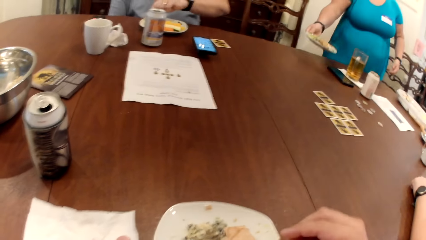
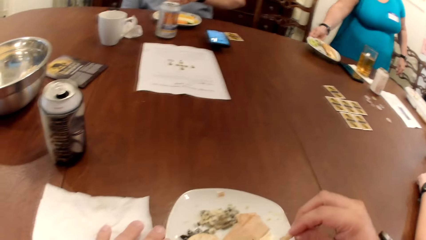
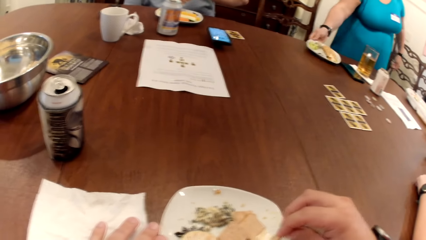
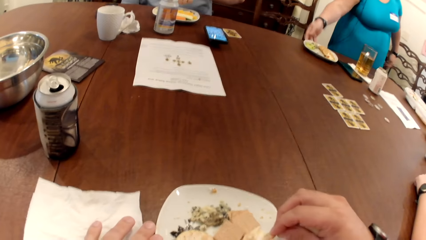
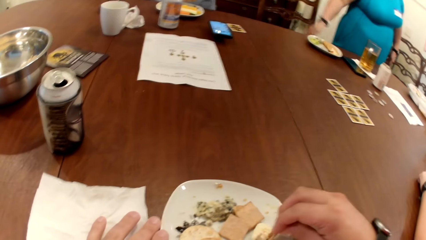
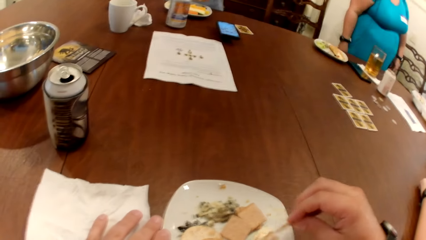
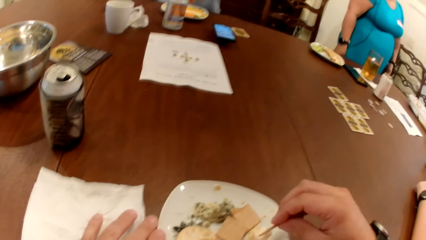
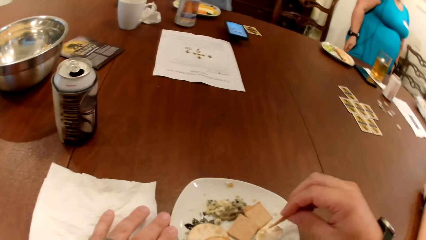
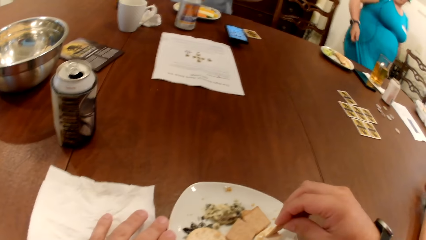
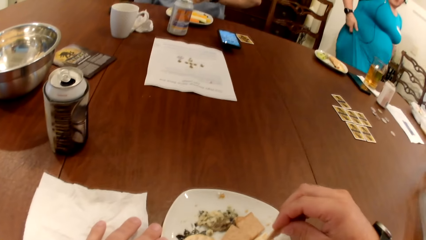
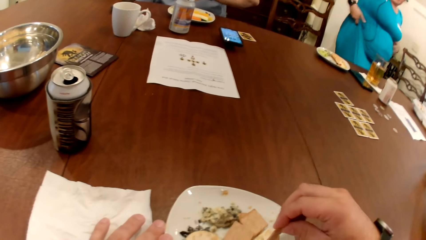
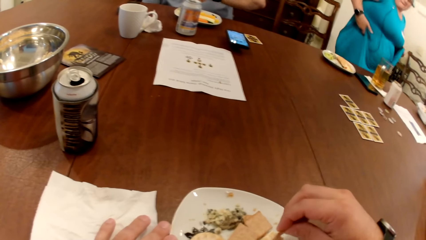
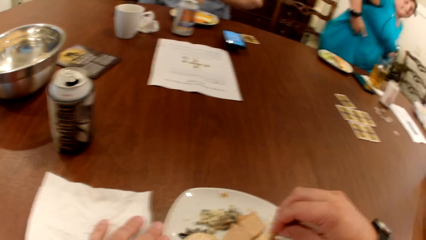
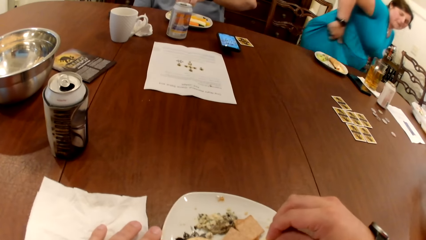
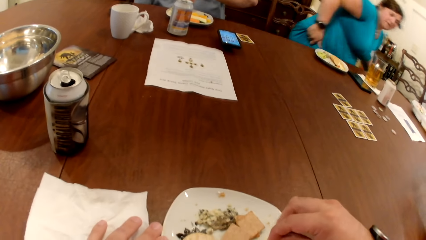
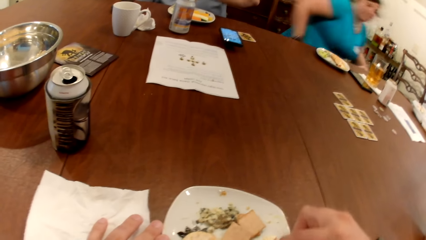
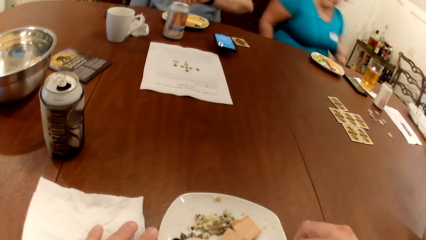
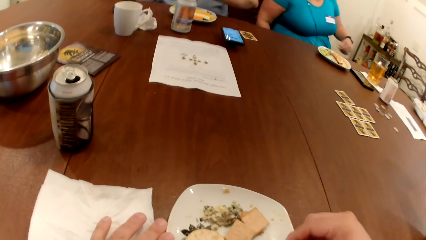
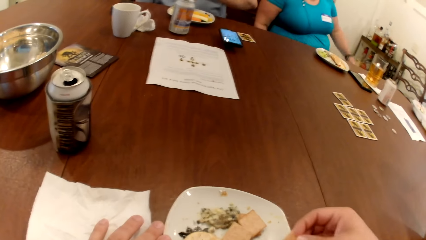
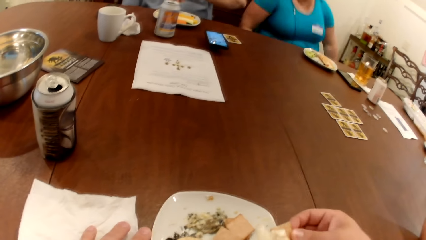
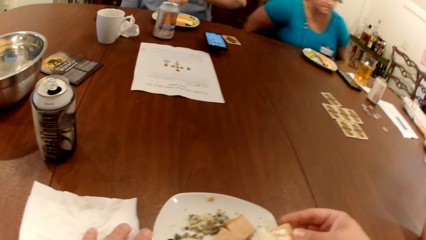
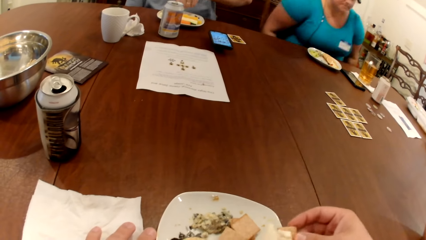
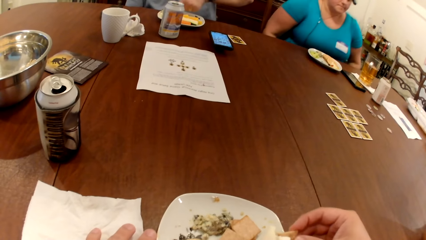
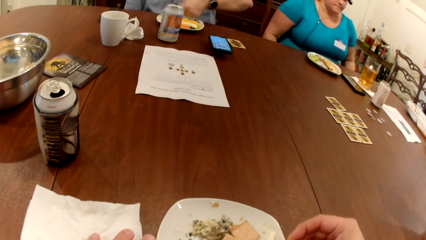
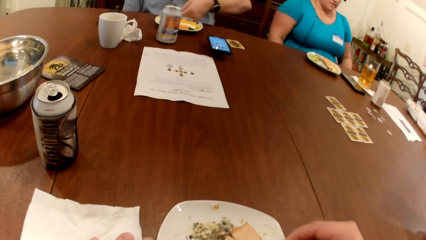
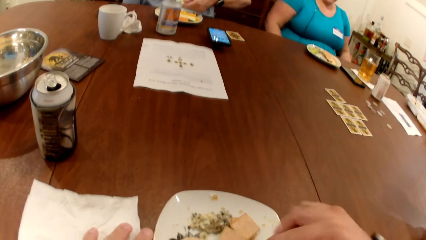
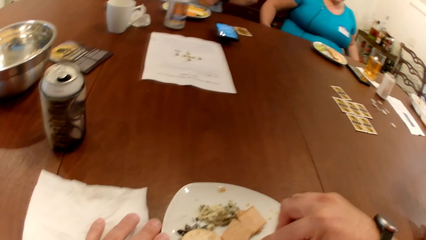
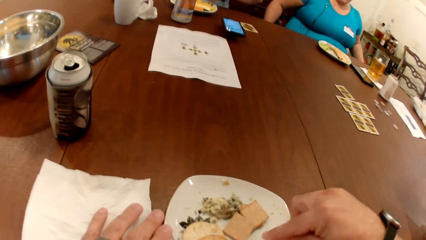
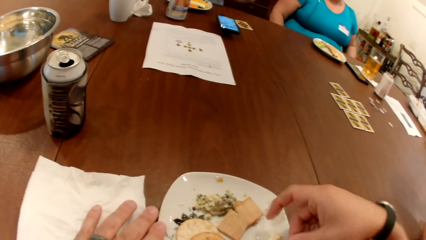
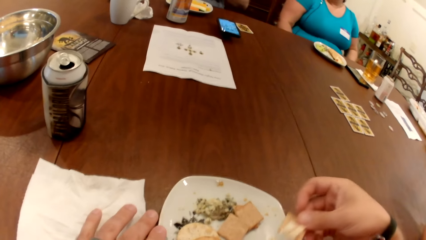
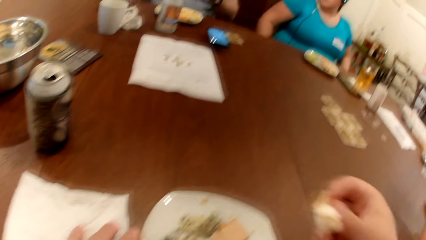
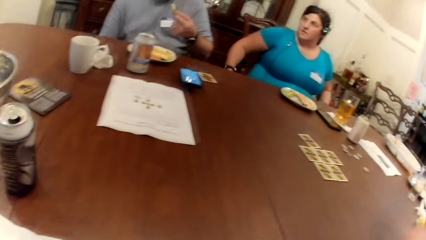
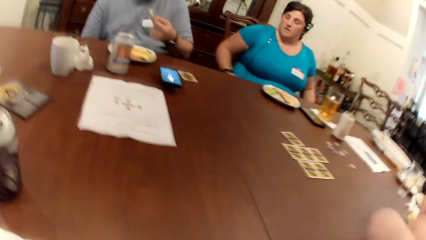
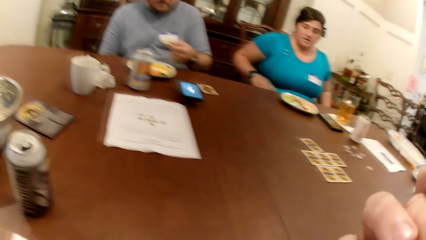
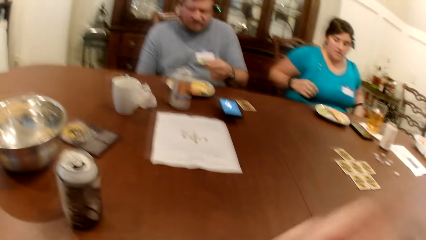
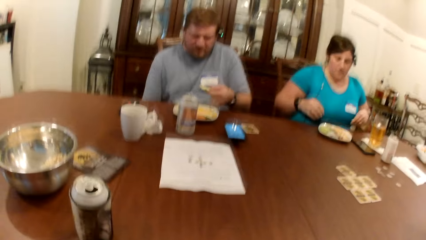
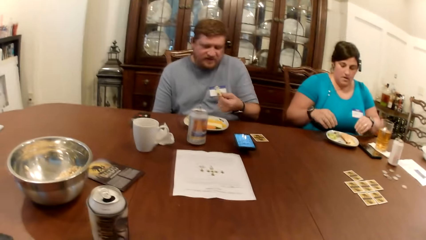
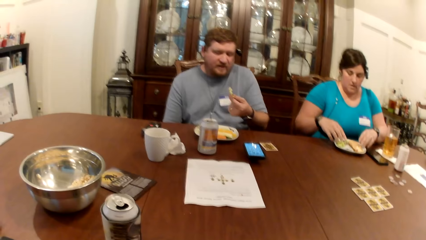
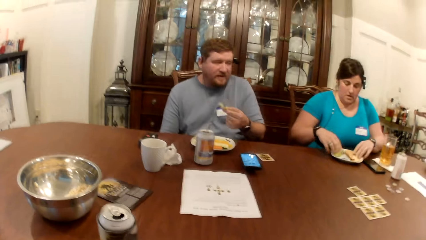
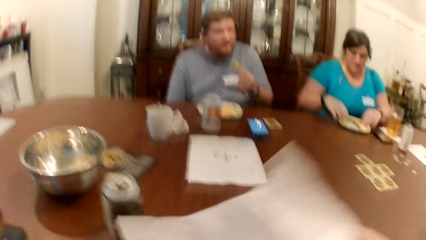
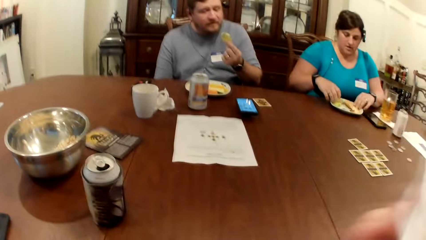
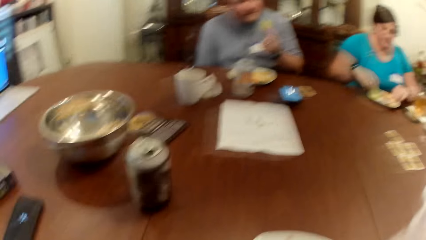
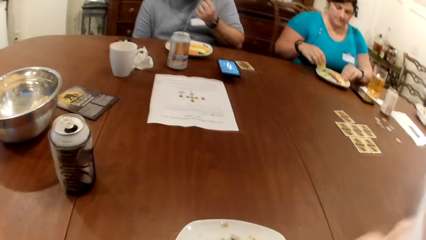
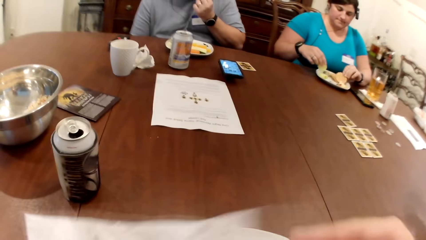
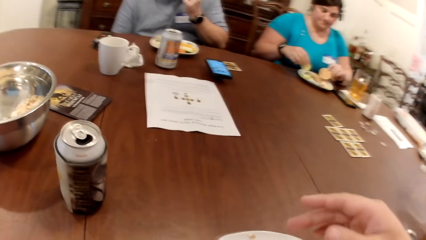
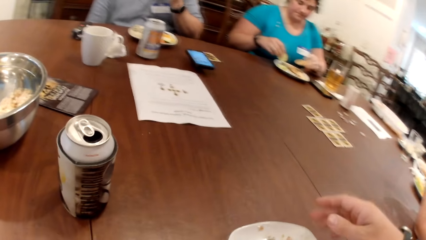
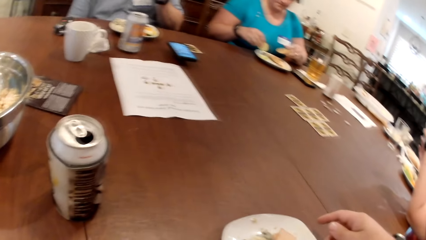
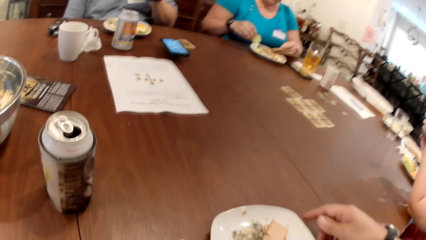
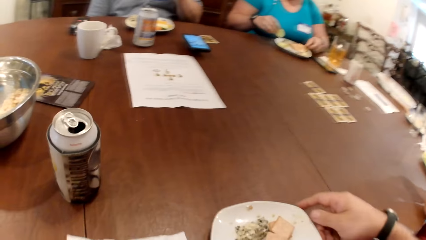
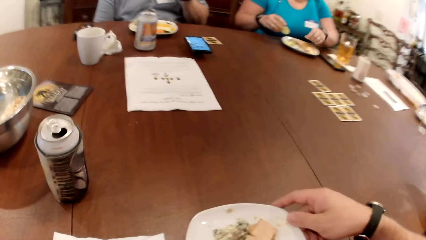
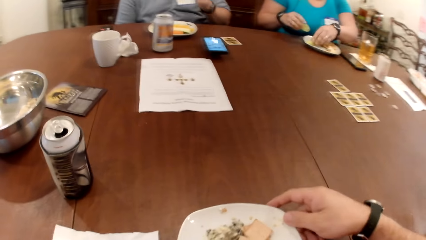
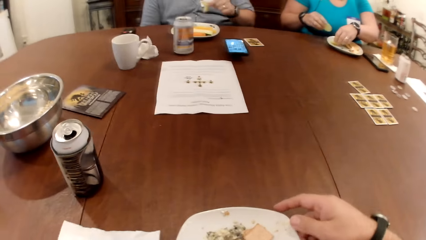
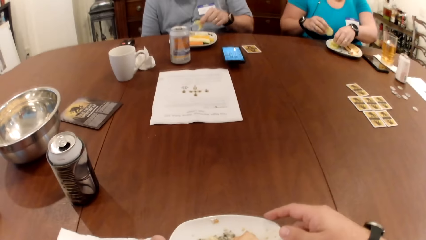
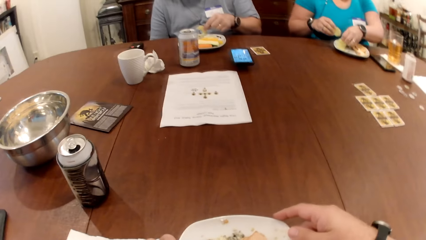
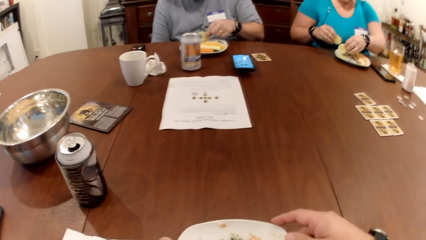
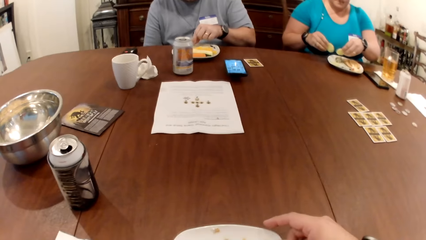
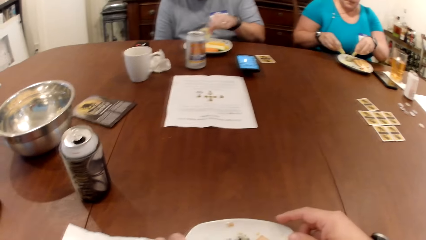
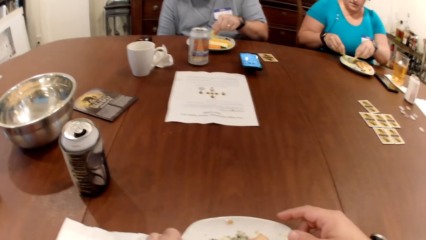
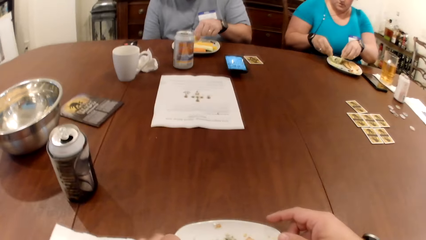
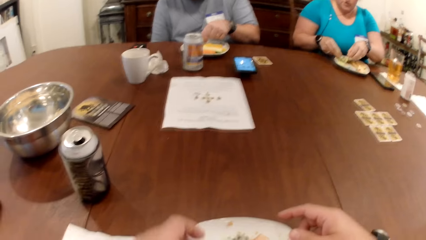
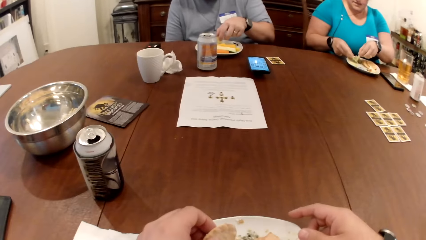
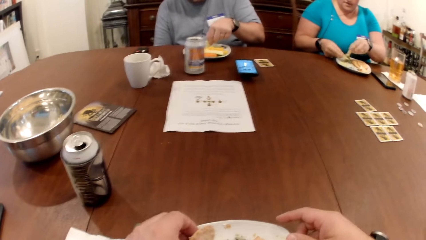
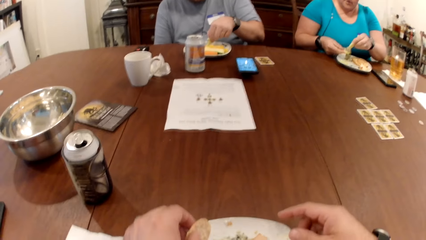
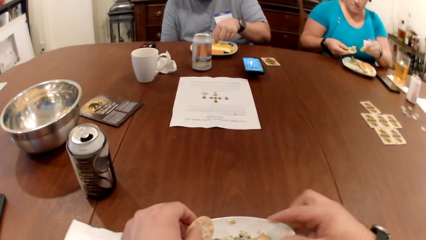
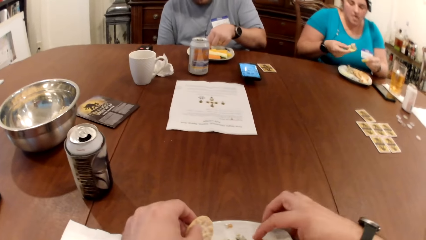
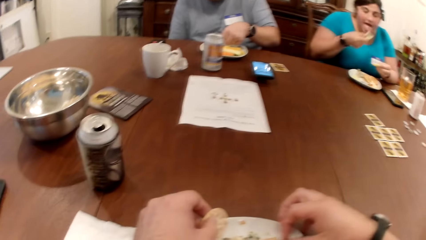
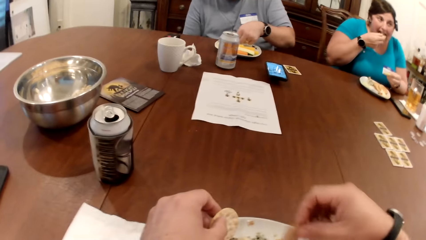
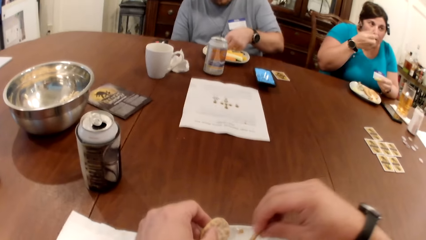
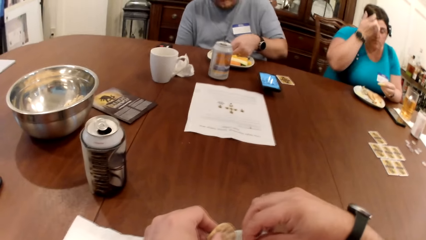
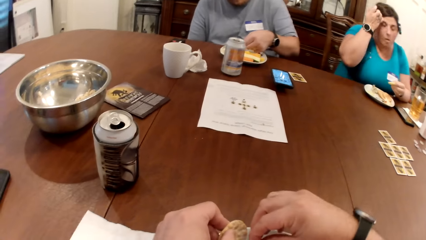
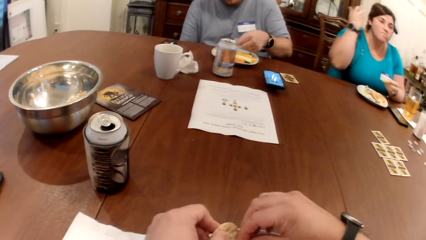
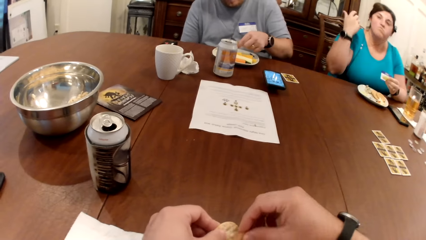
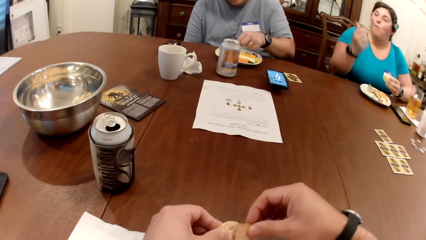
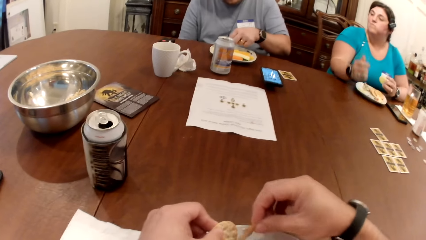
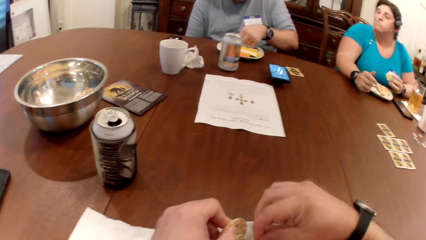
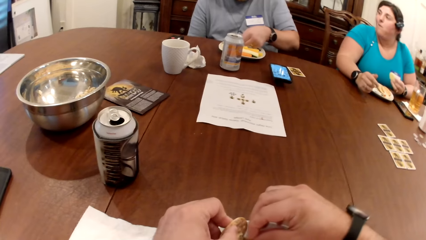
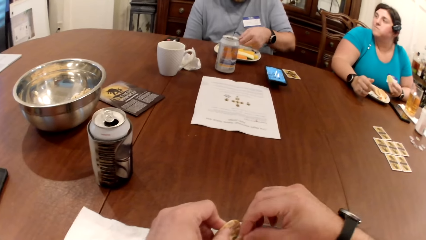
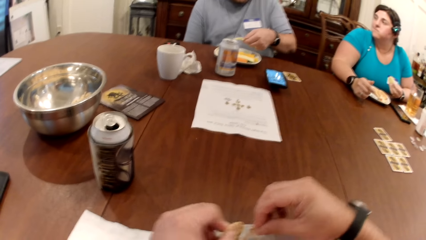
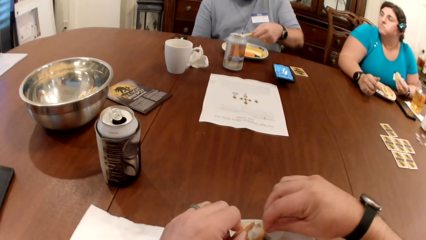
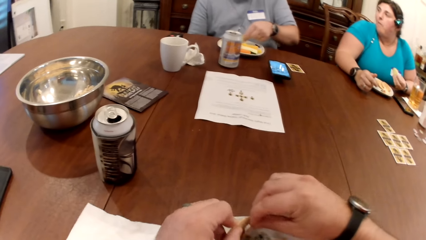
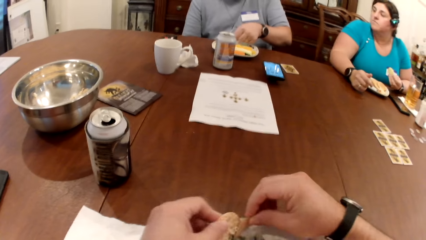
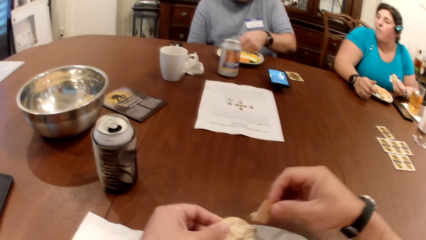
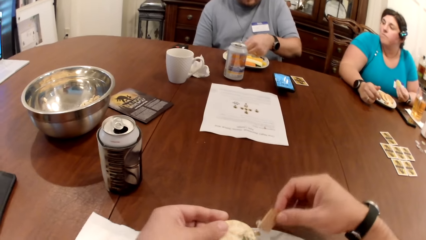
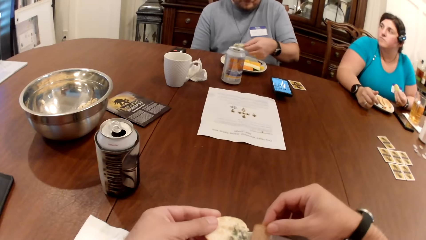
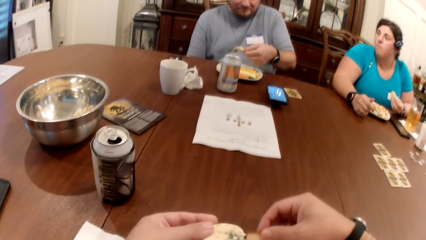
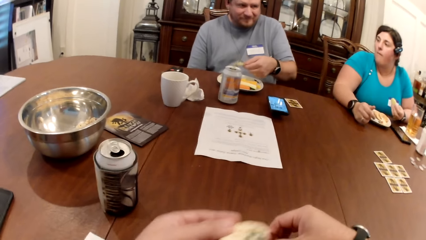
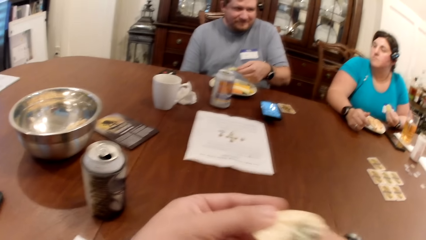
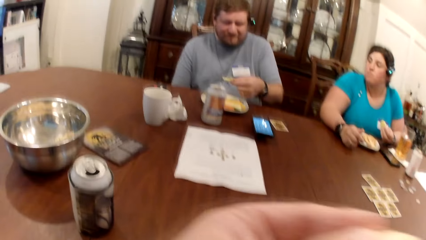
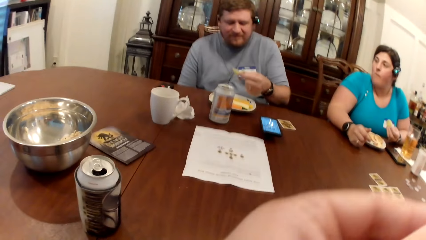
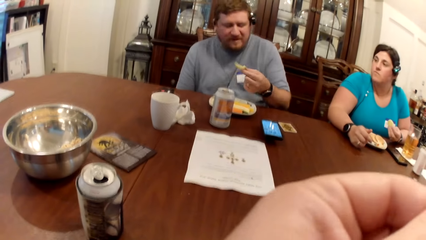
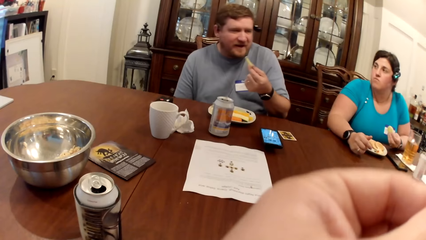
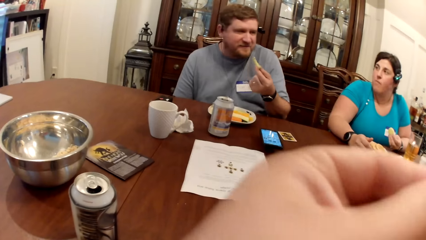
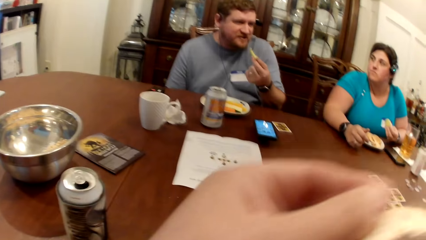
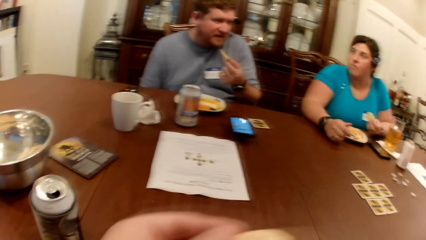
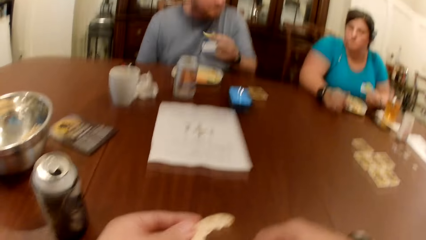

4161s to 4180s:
The woman drops the plate in her right hand on the table and lifts her gown with her hands. The man converses with the woman. The camera wearer scoops the food with his hands. He eats the piece of biscuit in his right hand. He wipes his mouth with the tissue in his left hand. The woman lifts the biscuit in her plate with her hands. The camera wearer wipes his hands. The woman drops the biscuit in her left hand on the plate. The camera wearer moves the plate on the table with his right hand. He holds the plate. The woman eats the food in her right hand and adjusts her hair with her right hand. The camera wearer scoops the food with his hands. He eats the food in his left hand.
